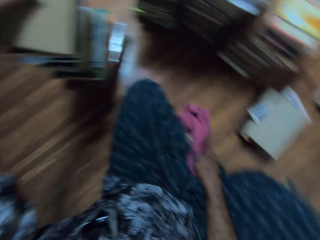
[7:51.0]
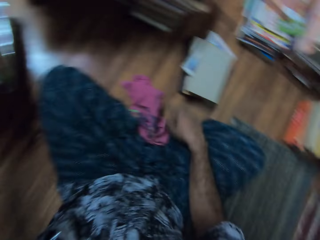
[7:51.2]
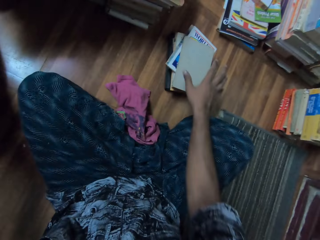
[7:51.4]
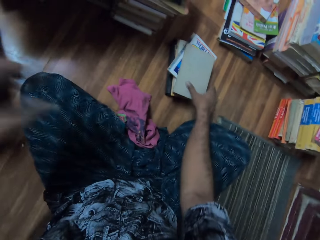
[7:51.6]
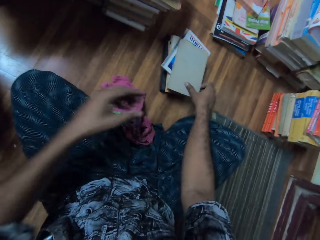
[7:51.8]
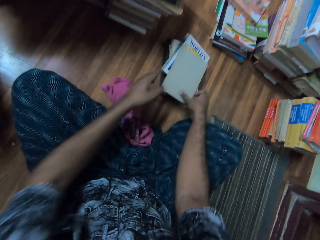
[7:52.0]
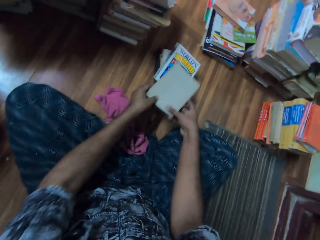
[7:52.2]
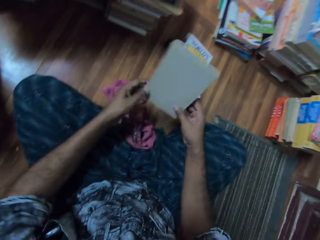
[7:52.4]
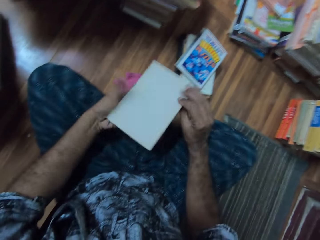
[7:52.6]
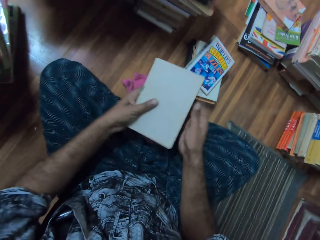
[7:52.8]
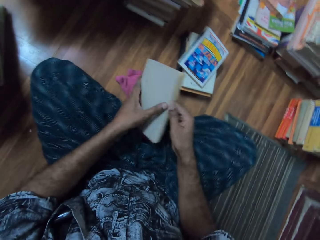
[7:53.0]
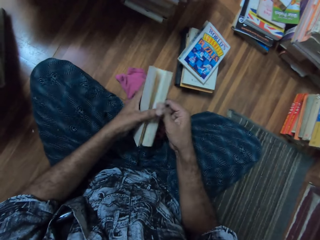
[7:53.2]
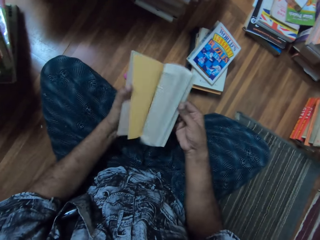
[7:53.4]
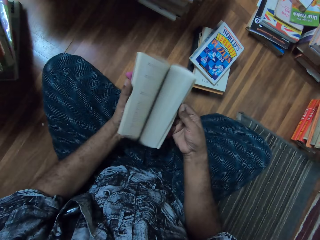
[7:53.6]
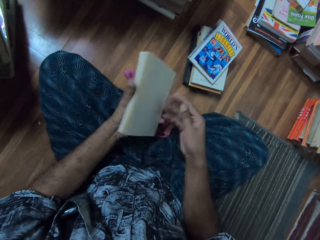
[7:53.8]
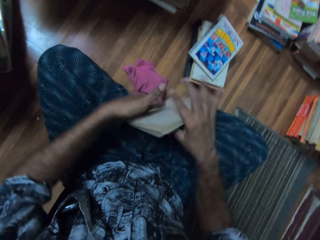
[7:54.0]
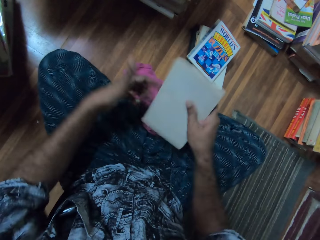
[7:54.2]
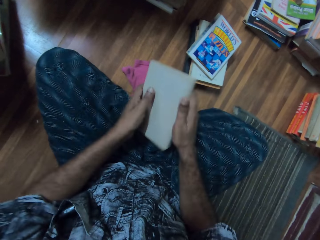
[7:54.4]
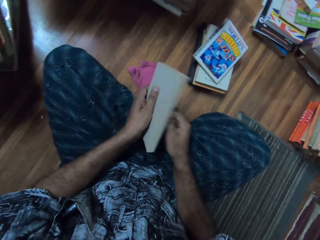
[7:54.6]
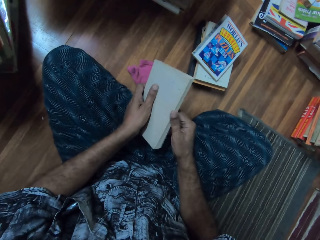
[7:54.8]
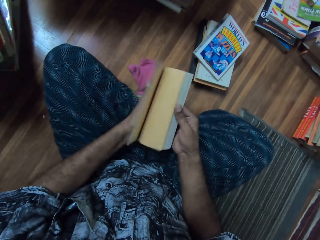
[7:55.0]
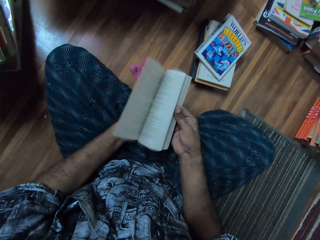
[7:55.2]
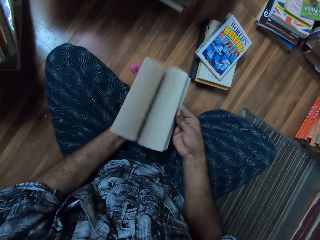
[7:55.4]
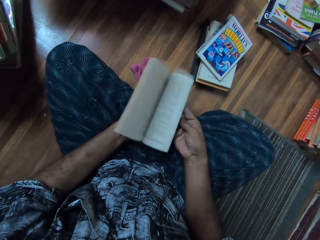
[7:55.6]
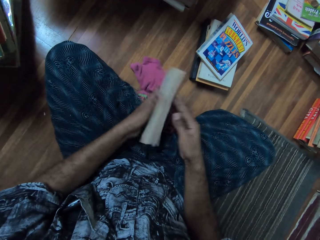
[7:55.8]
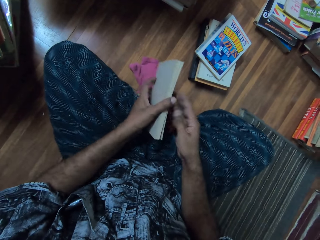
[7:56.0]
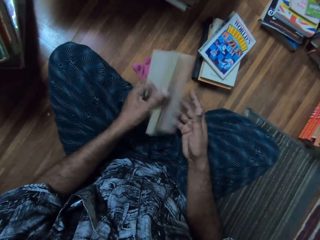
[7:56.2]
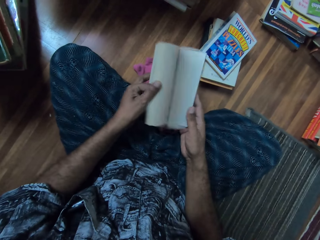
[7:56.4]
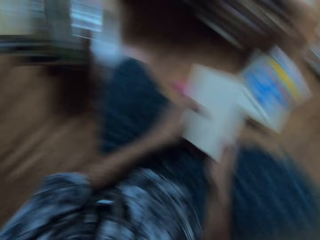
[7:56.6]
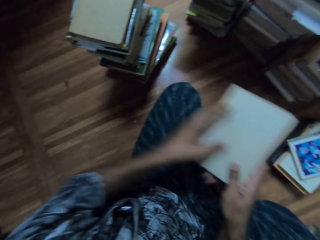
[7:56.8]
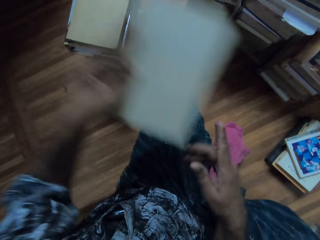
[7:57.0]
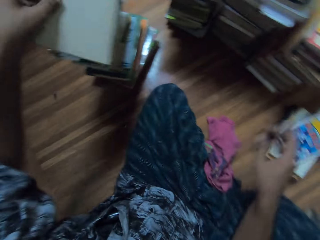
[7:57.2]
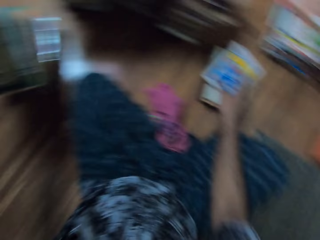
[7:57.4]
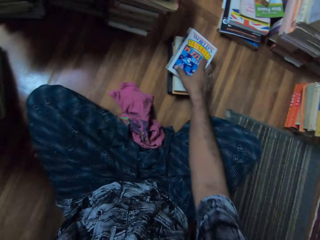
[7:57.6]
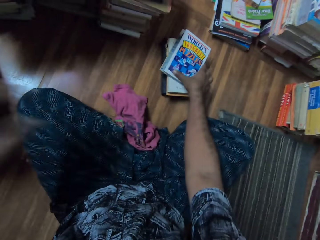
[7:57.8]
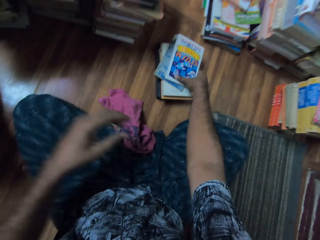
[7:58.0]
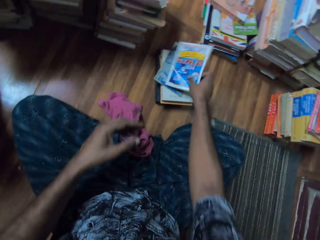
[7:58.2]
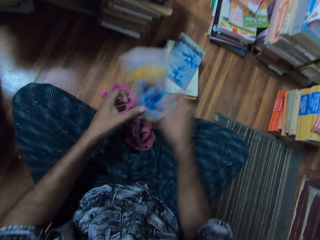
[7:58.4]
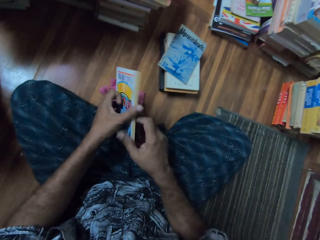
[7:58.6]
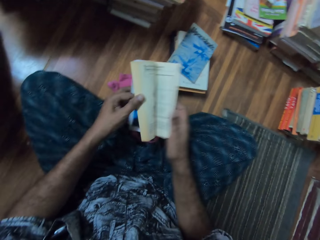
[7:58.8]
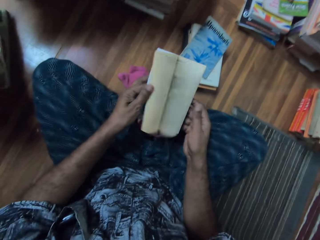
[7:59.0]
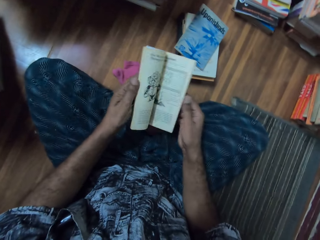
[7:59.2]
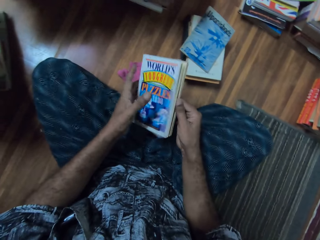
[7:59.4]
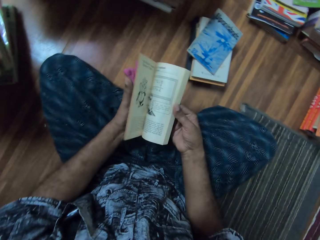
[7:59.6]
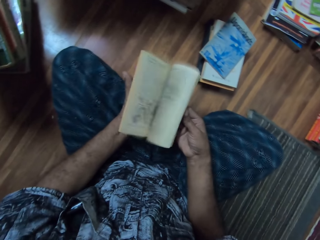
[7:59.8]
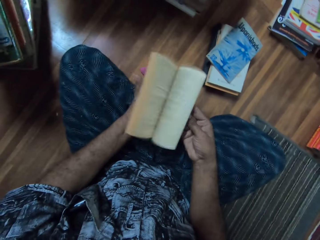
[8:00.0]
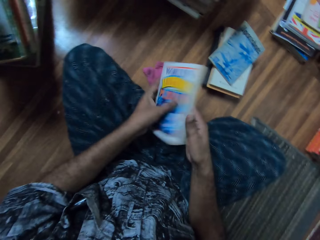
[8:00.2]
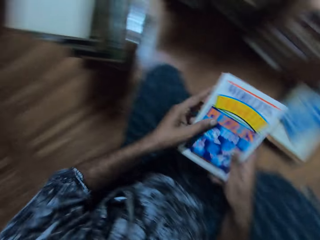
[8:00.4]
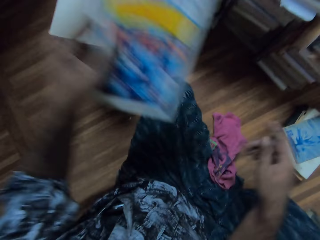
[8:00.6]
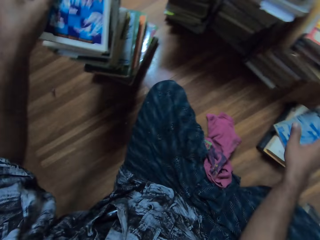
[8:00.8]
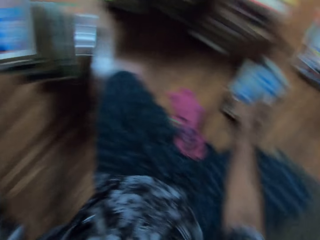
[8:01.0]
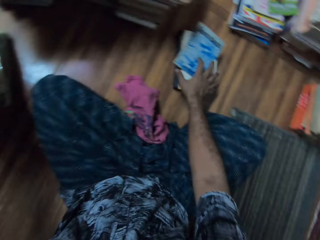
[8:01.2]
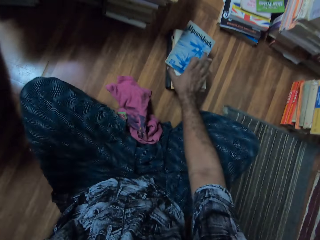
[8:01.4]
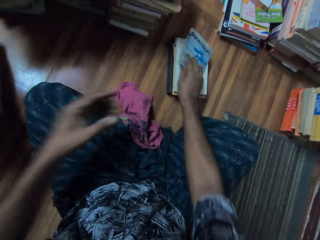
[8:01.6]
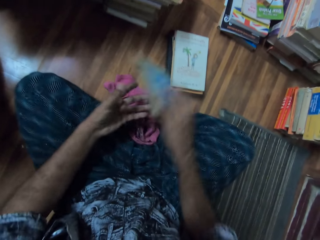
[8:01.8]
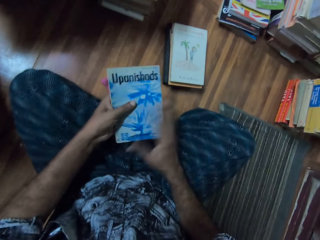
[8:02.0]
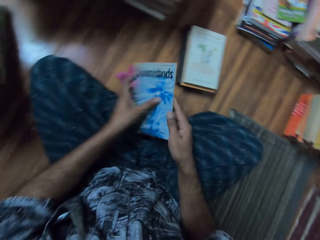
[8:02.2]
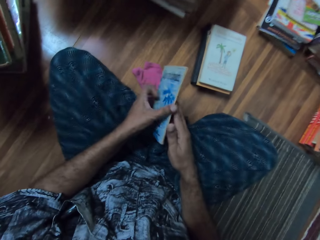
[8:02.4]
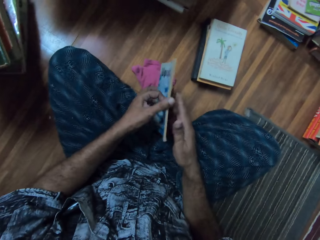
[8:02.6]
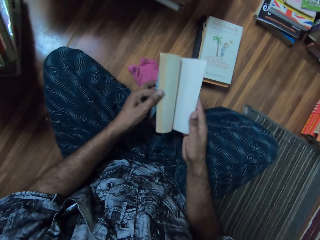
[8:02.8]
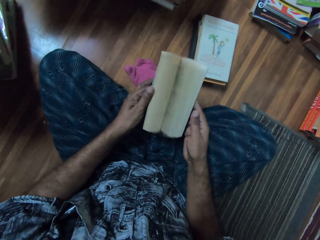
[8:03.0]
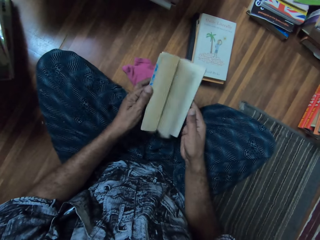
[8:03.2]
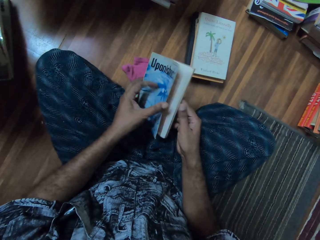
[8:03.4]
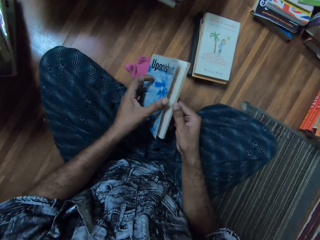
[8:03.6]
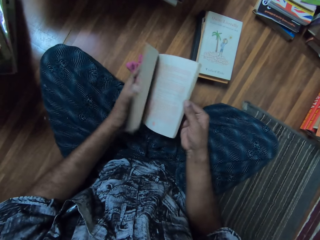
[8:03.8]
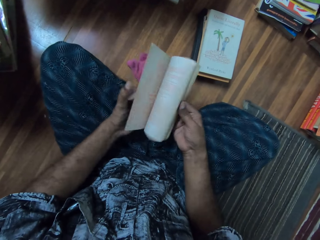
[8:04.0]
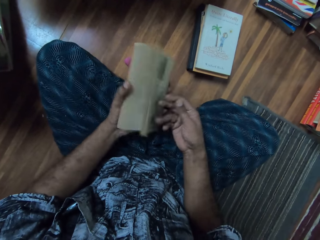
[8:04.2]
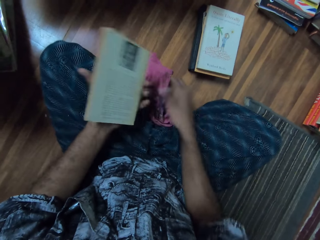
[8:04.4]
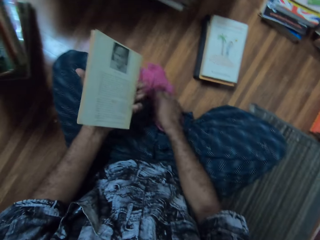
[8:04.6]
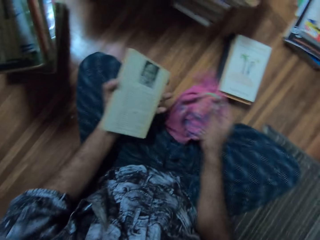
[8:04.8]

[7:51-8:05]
The camera wearer places the books on top of each other. They take the book. They turn the book. They flip the book pages. They turn the book. They flip the book pages. They place the books on top of each other. They take the book. They flip the book pages. They place the books on top of each other. They take the book. They flip the book pages.

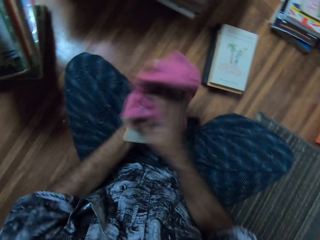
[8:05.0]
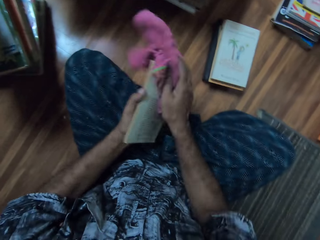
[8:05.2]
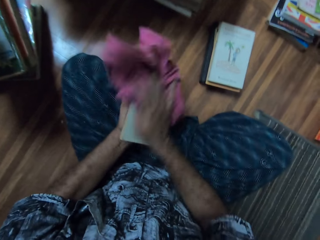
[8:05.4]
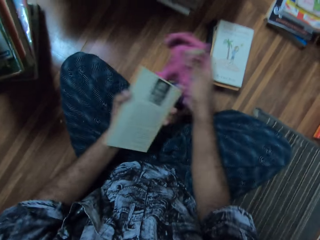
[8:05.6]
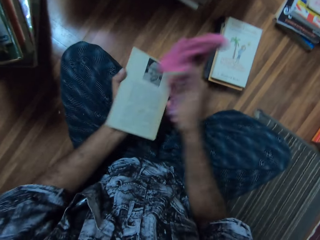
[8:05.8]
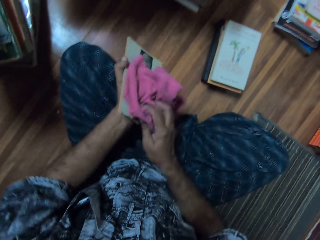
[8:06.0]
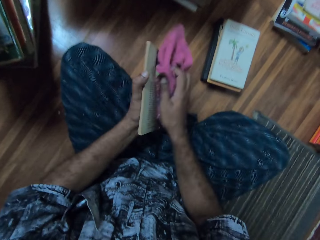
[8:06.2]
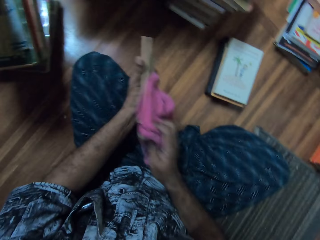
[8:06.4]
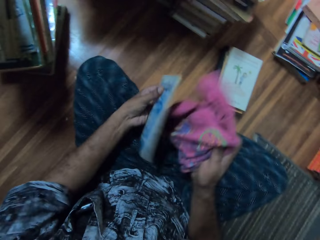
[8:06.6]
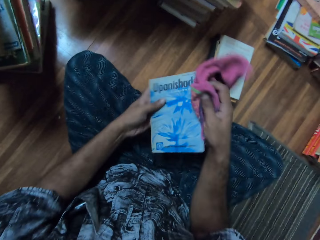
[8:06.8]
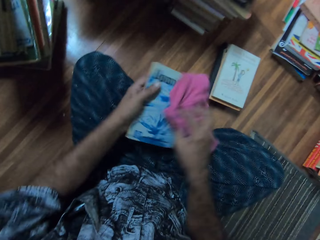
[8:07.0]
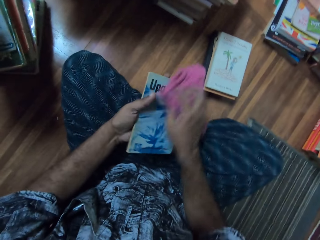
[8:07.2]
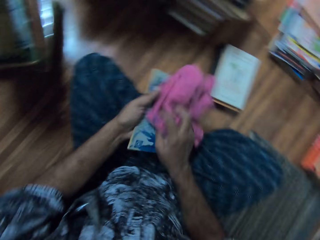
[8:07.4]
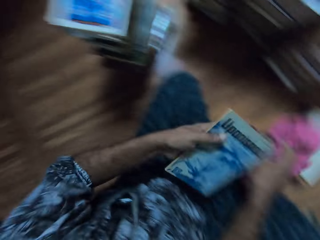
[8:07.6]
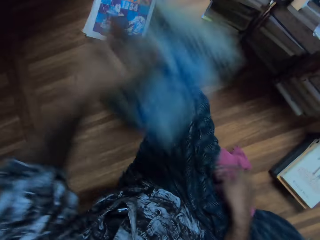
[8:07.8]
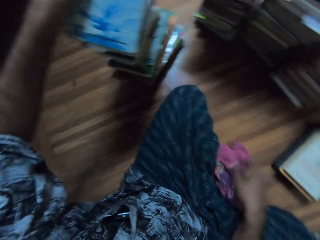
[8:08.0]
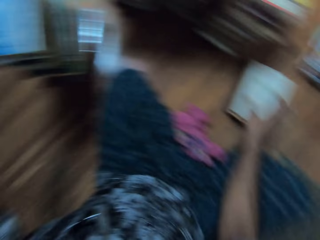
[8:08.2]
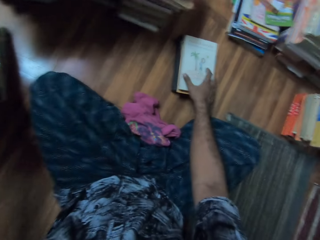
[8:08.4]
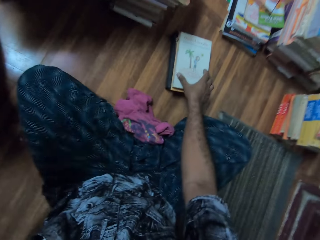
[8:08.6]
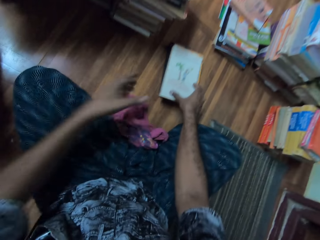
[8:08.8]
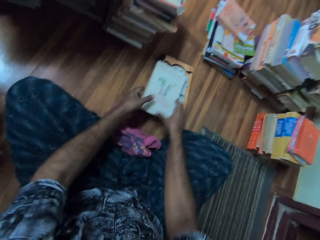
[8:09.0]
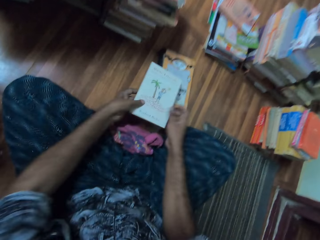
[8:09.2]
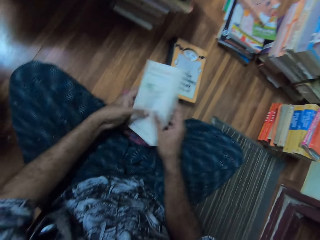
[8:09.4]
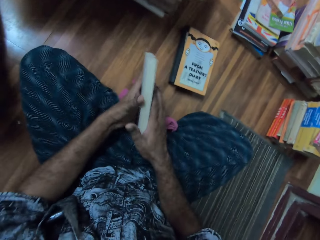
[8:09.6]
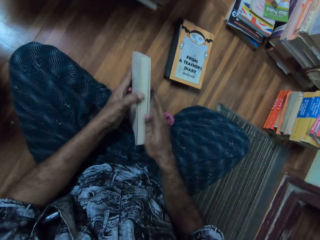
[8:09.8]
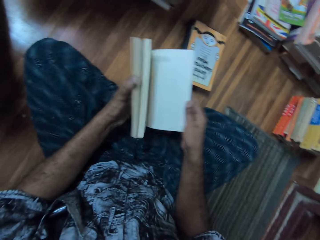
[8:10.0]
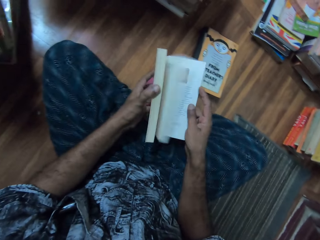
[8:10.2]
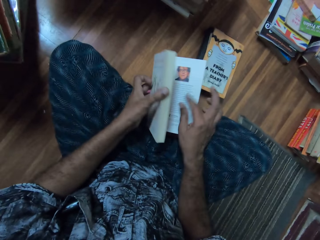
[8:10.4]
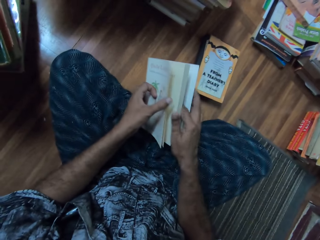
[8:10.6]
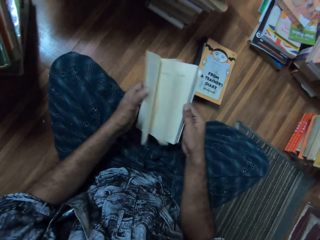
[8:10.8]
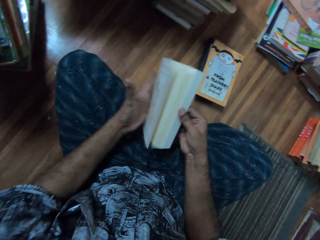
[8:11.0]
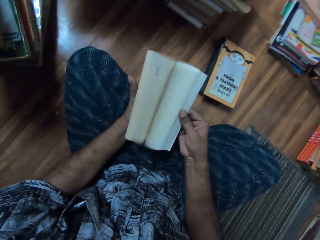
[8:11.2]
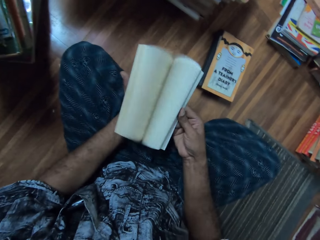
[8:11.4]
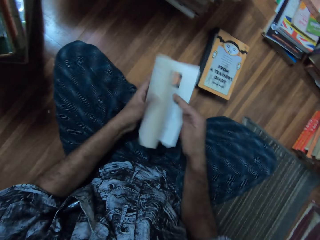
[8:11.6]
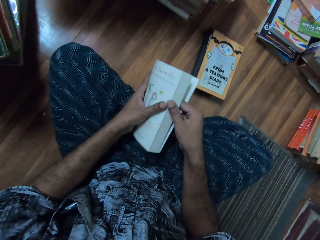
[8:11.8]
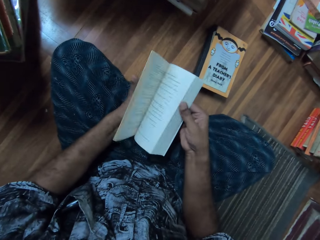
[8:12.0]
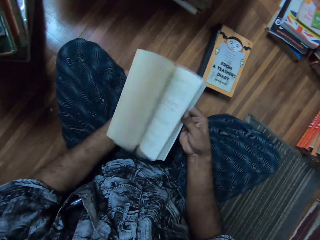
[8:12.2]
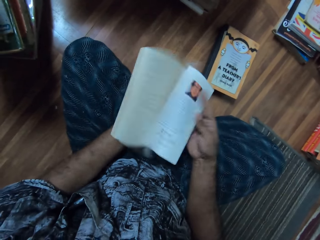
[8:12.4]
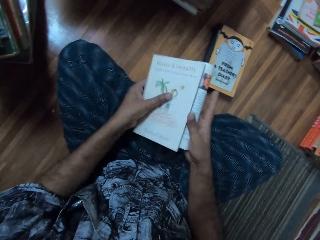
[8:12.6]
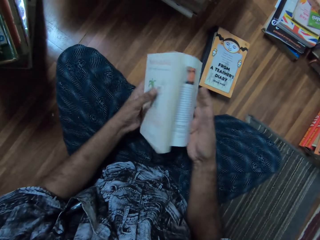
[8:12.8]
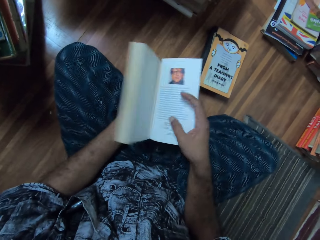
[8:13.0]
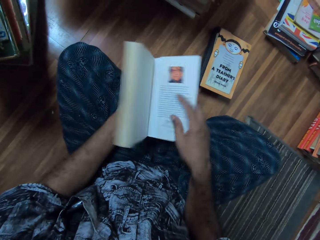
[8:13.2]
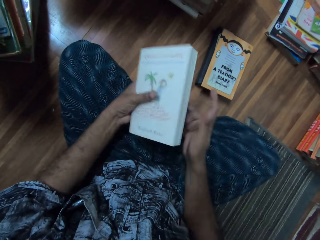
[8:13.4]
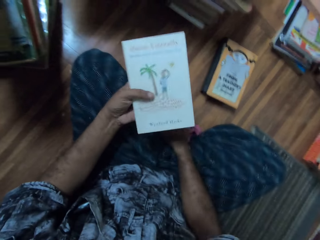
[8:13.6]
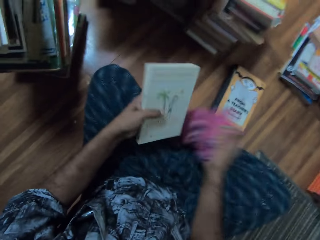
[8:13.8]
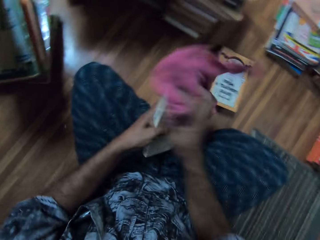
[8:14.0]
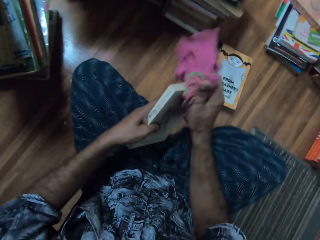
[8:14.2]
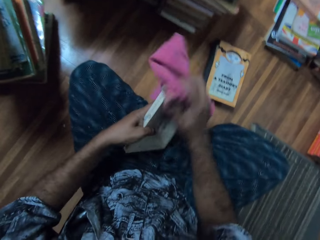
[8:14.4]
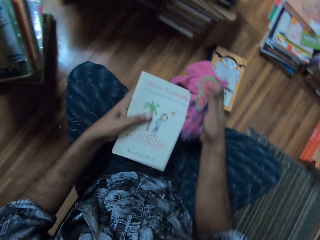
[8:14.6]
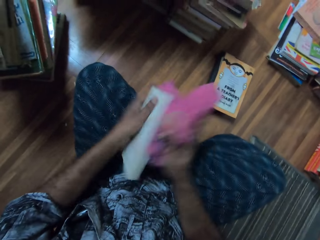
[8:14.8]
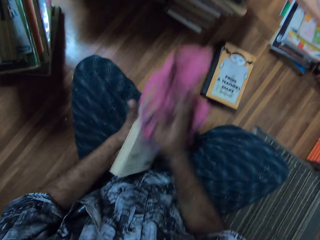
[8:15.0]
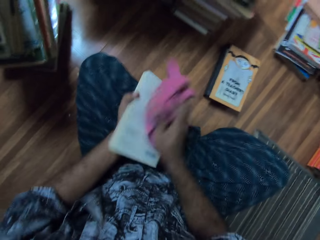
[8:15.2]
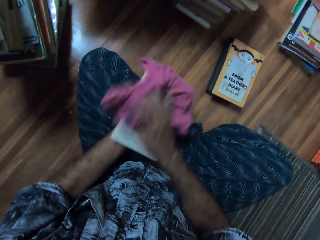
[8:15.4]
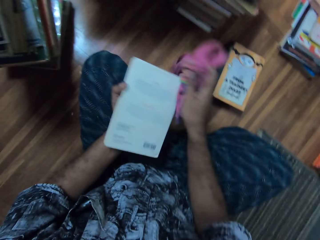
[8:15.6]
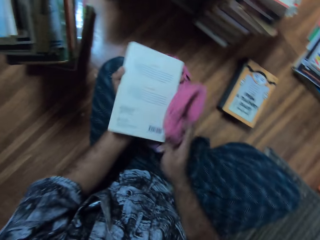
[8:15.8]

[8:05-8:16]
The camera wearer takes the wipe. They wipe the book using the cloth. They place the books on top of each other. They take the book. They flip the book pages. They take the wipe. They wipe the book using the cloth.
